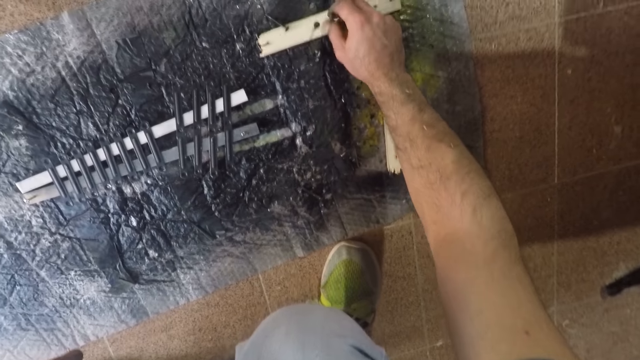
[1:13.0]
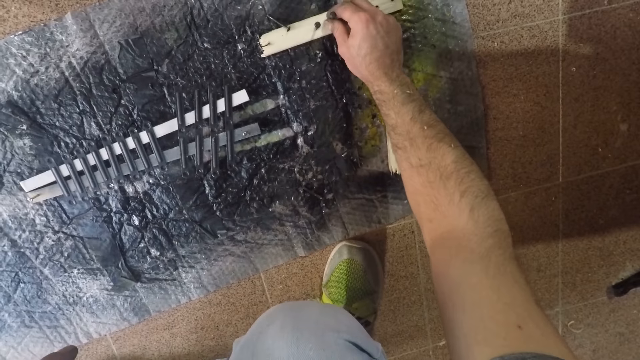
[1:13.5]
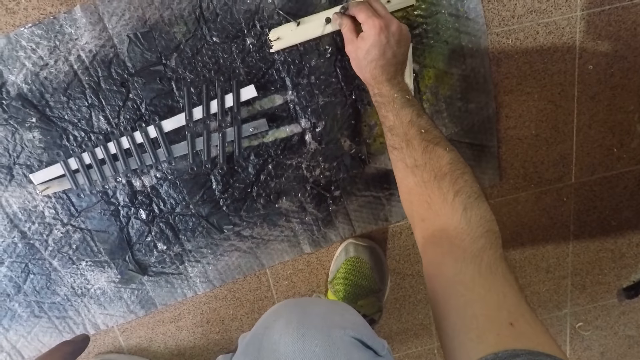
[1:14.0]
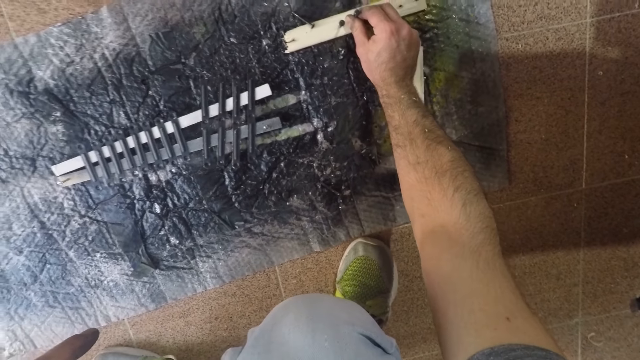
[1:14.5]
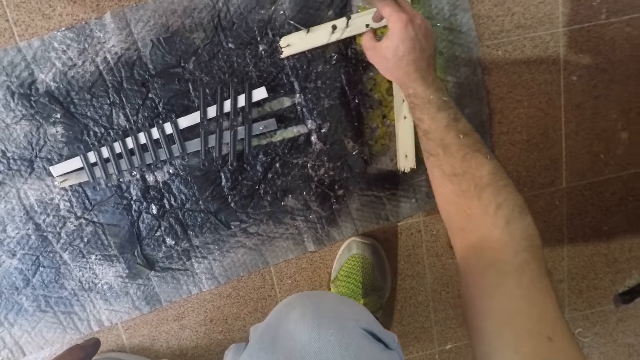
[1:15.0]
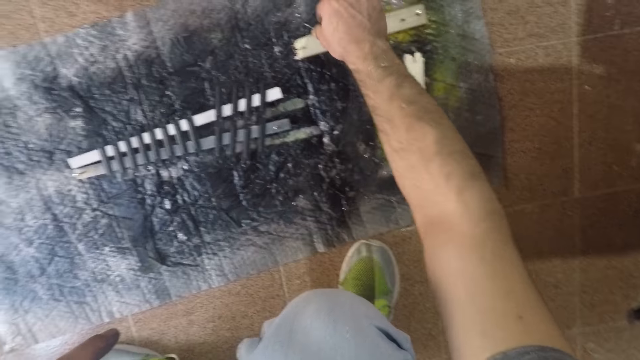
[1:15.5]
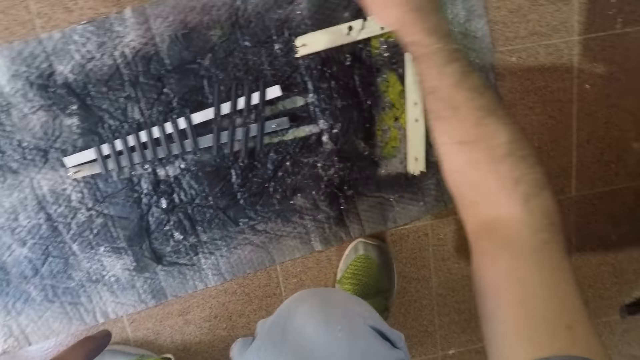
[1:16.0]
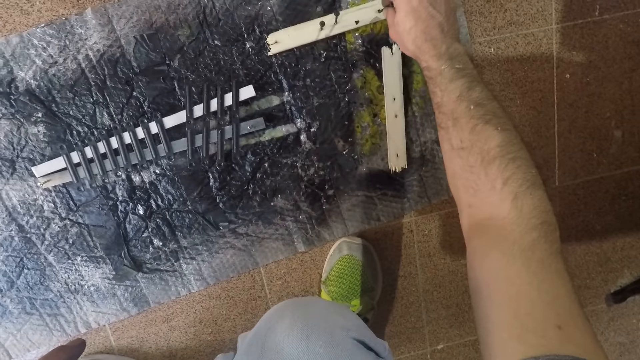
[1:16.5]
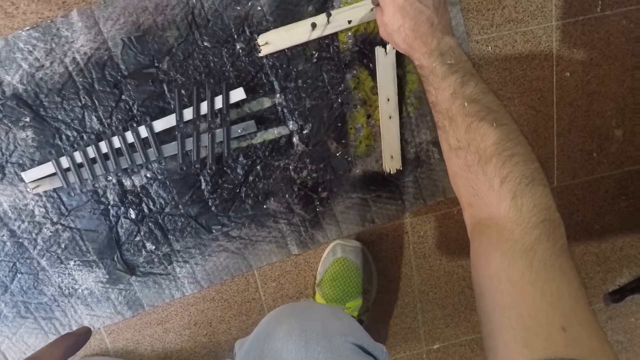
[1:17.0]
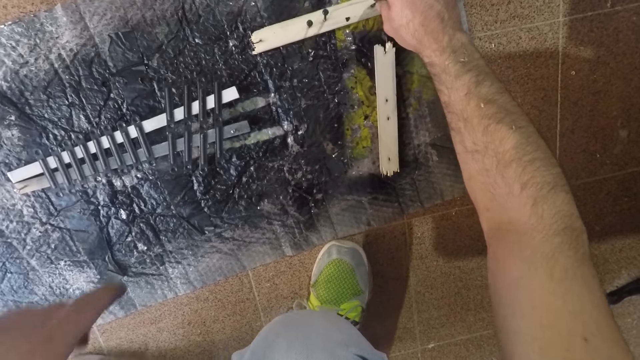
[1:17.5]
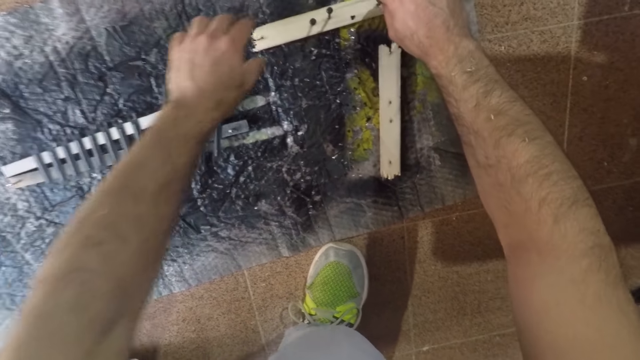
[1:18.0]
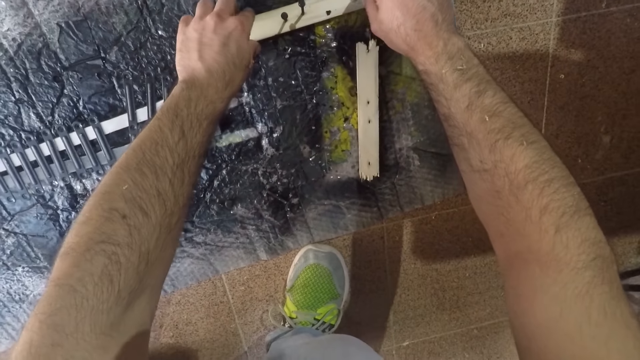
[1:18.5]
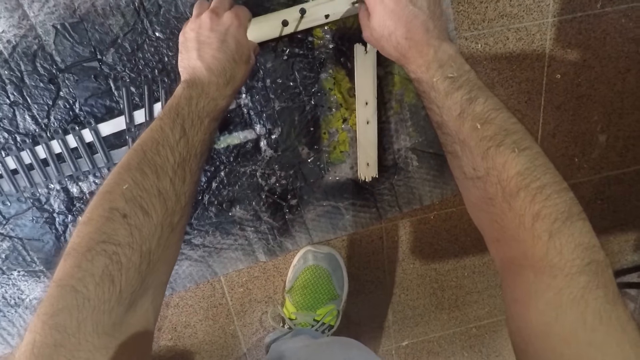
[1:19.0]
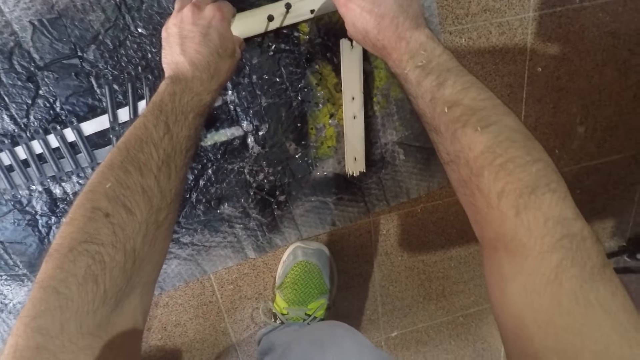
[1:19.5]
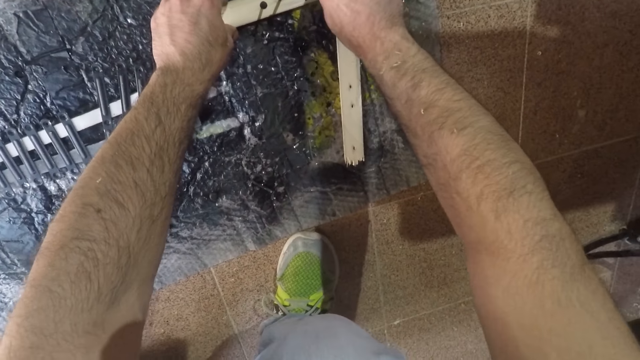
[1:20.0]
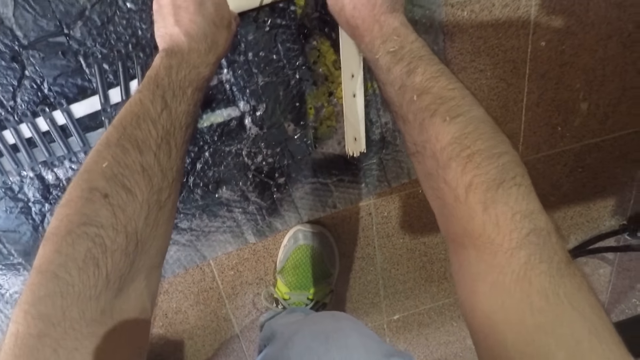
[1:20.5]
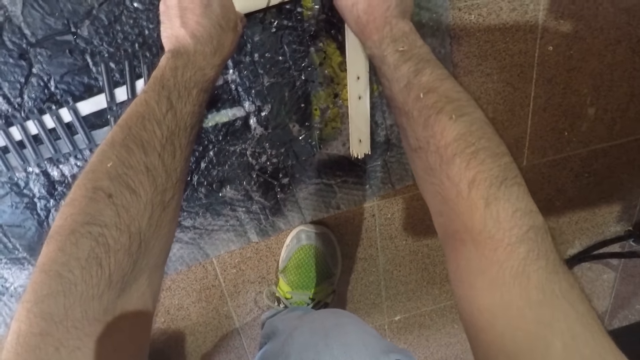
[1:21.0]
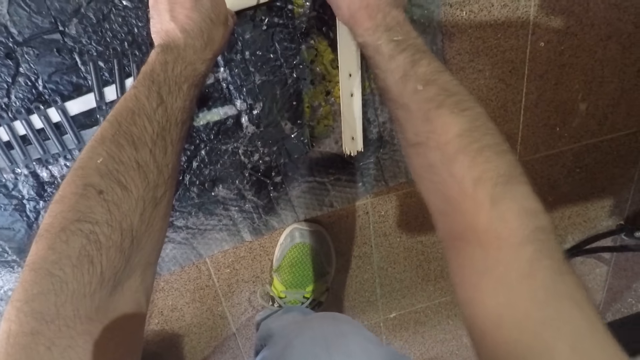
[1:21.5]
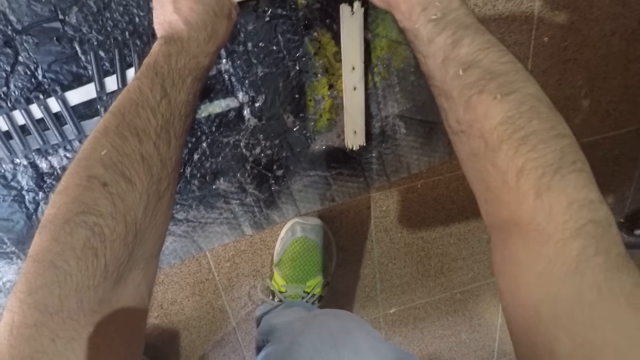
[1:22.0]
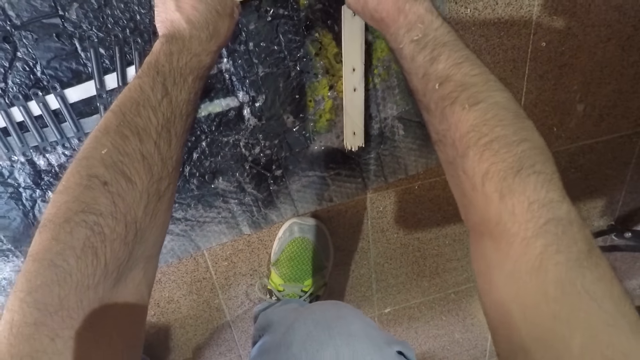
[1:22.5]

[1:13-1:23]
The camera wearer picks up a nail. They hold the wood with both hands and drive the nail in the wood.

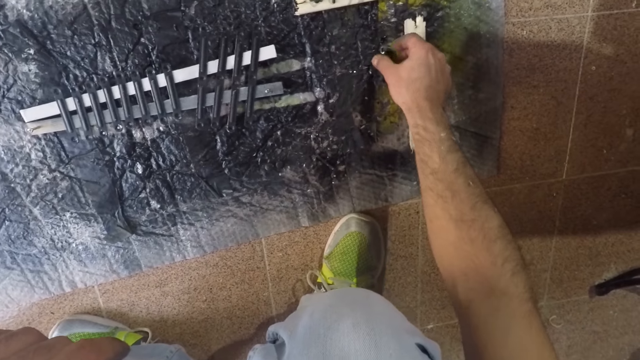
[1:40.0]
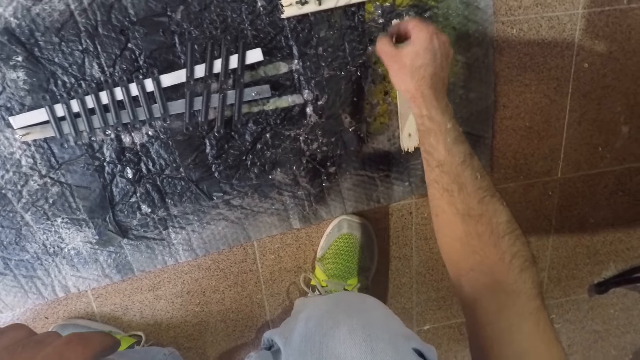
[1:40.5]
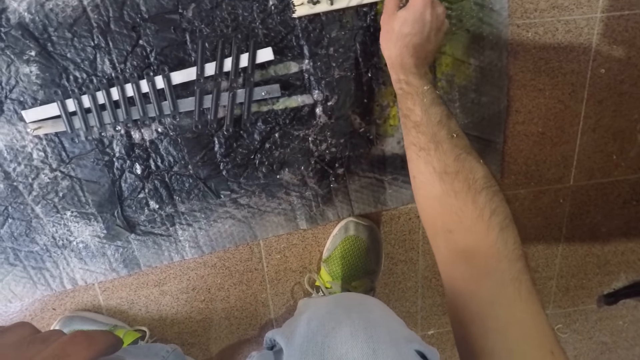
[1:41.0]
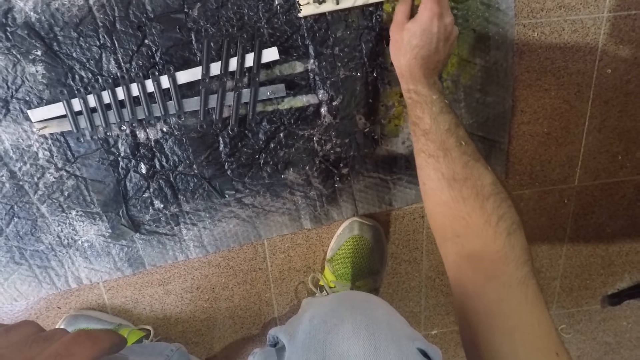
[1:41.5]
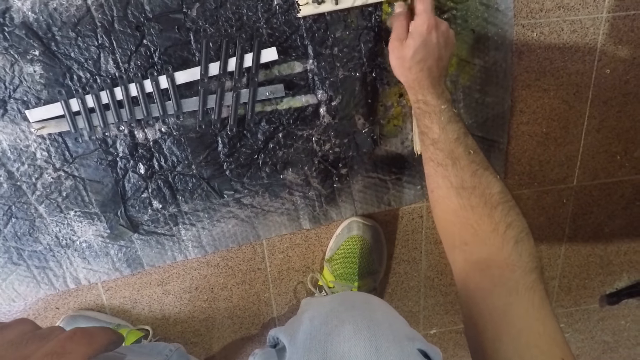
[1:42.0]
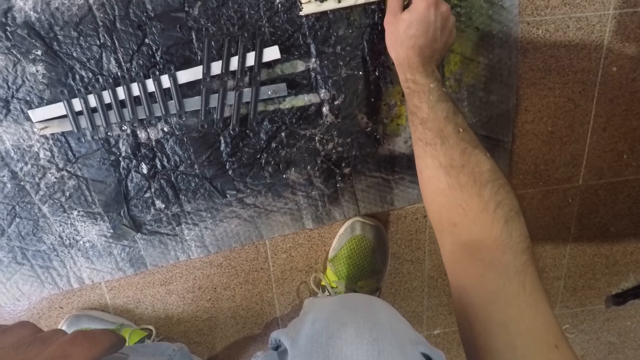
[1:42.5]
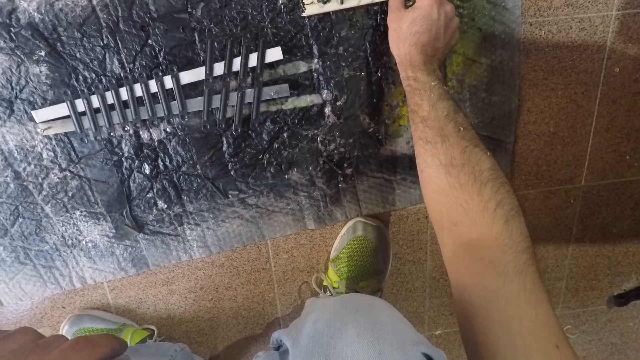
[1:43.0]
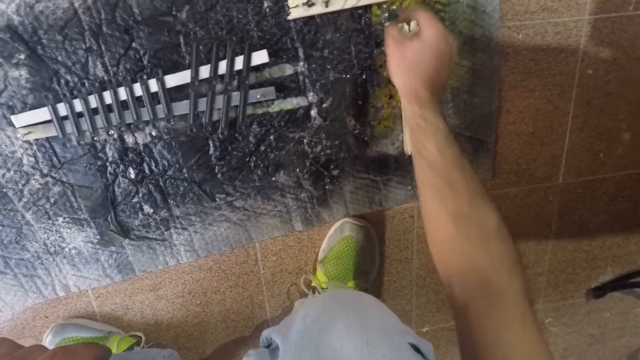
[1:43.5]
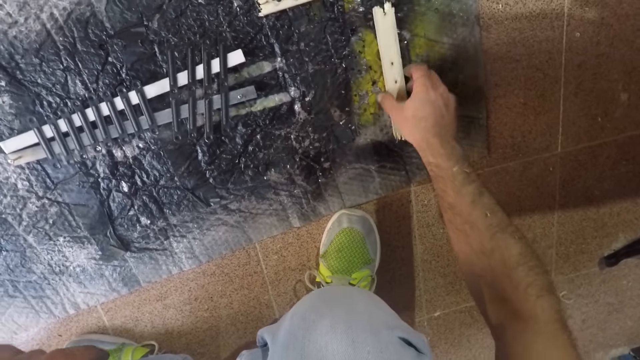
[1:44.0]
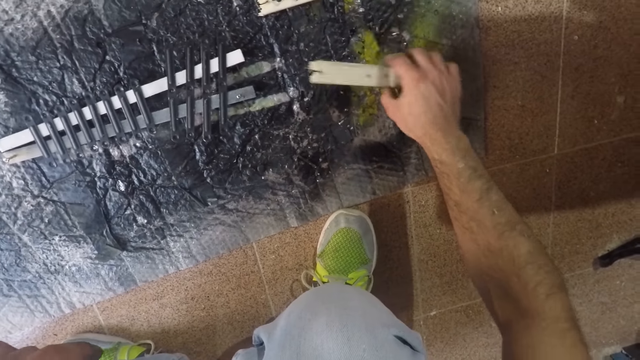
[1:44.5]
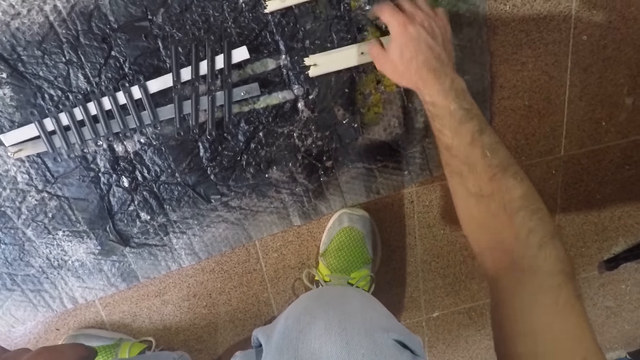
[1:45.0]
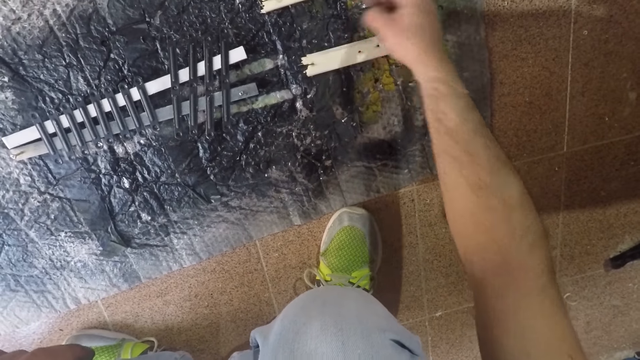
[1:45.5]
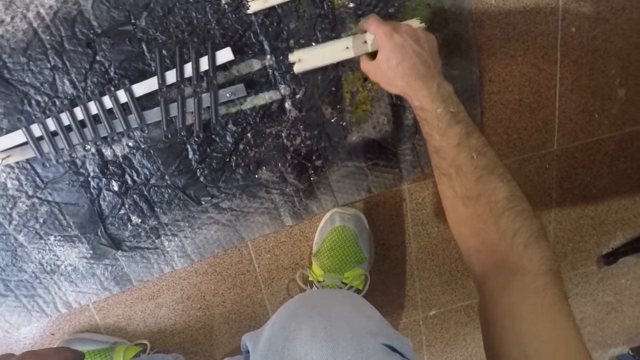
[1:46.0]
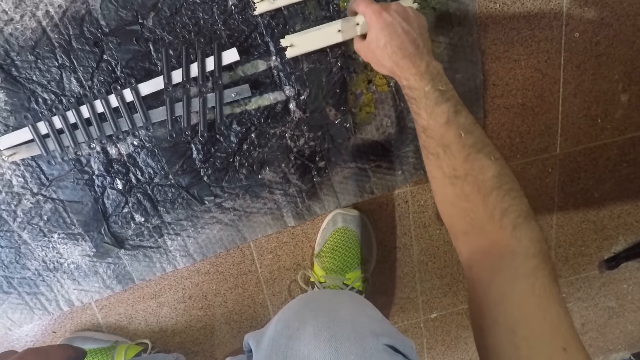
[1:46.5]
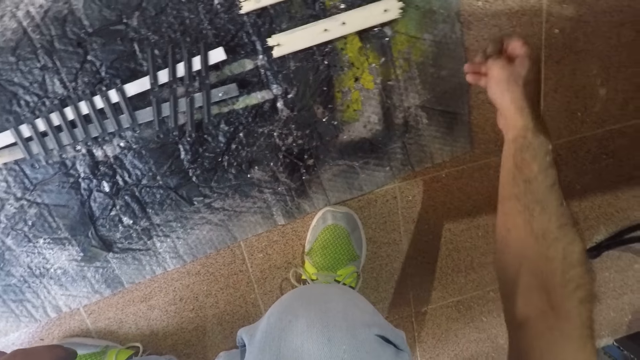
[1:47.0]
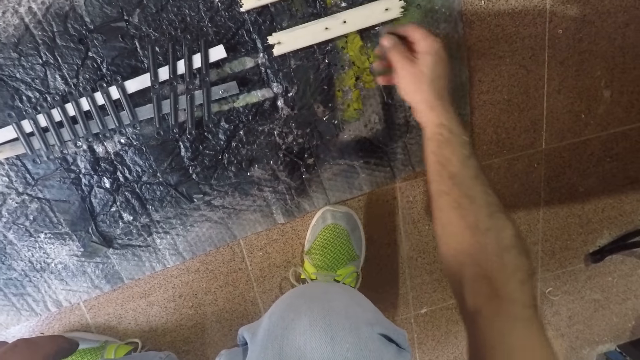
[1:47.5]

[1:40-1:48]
The camera wearer picks up a bolt or nail. They put the bolt on the nail. They pick up a piece of wood. They change the position of the stick. They put the piece of wood on the mat. They pick up a bolt. They drag the wood on the mat.

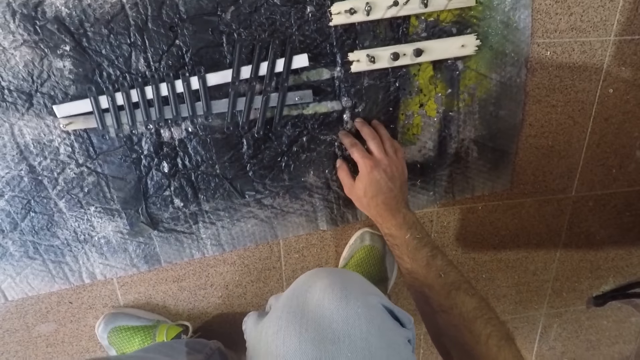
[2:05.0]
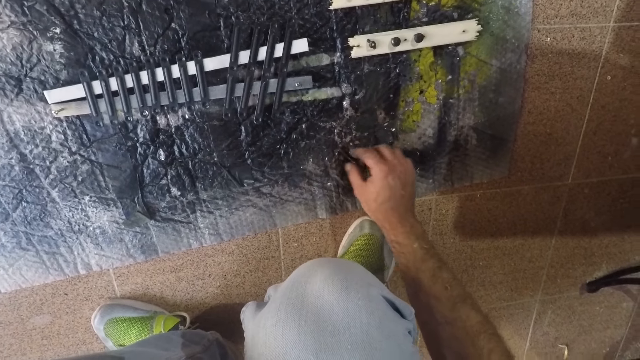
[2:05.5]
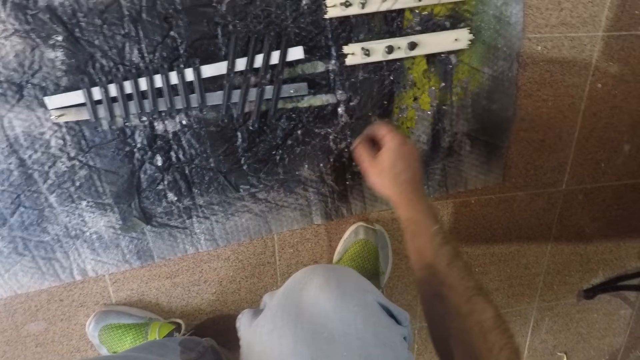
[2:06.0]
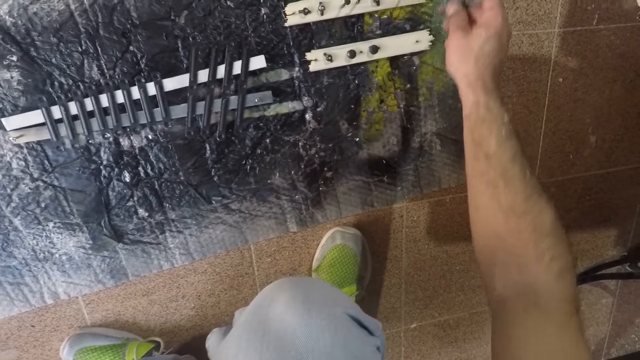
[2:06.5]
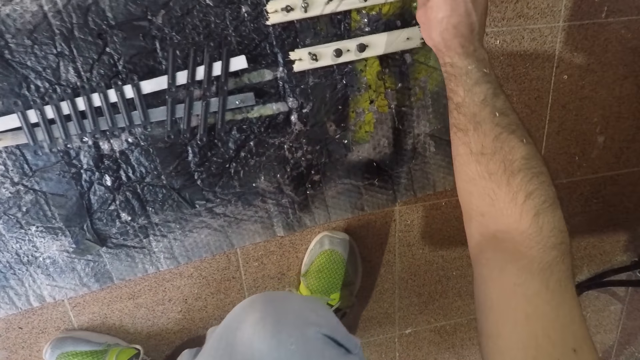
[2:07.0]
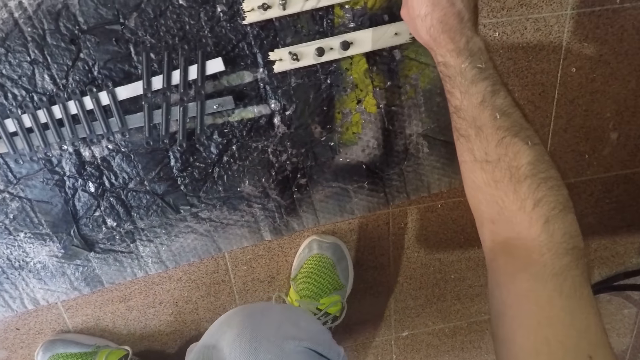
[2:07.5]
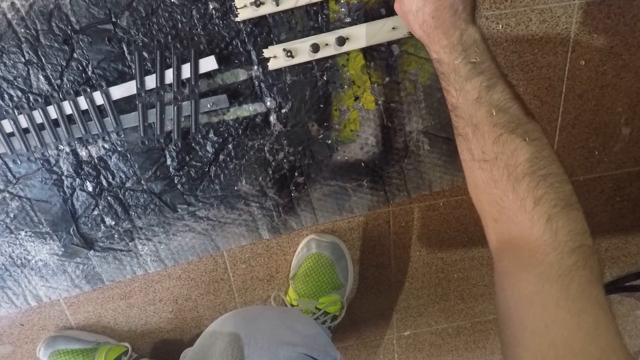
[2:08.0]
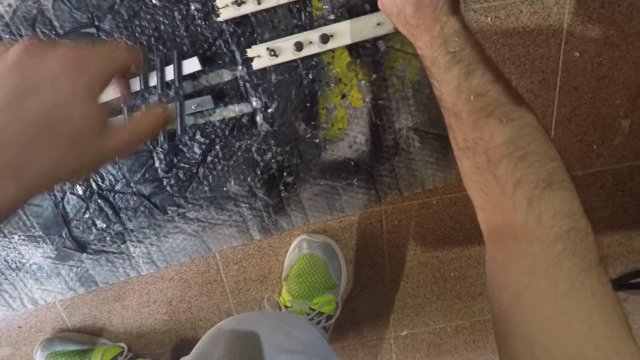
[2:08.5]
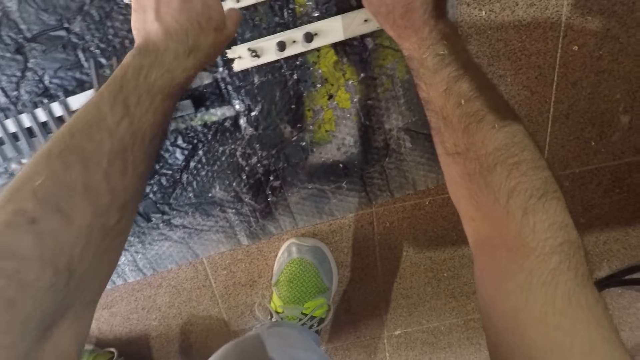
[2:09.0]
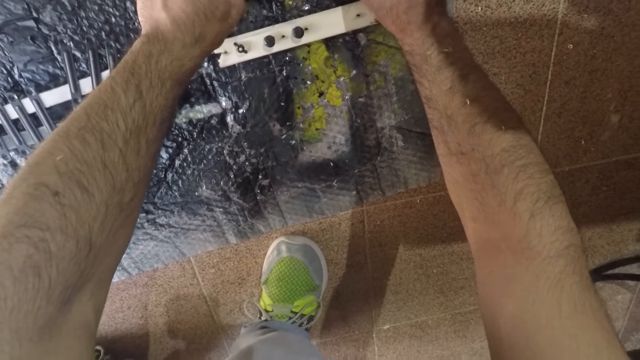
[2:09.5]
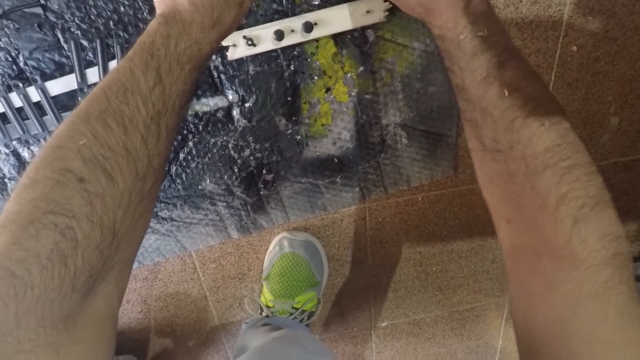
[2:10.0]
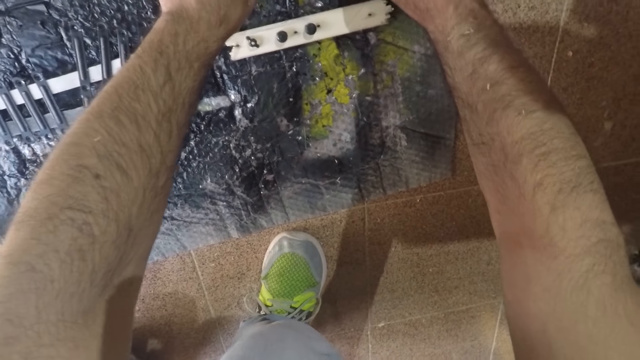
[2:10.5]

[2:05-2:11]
The camera wearer picks up a bolt. They pick up a nail. They lock the nail with the bolt. They touch the stick.
